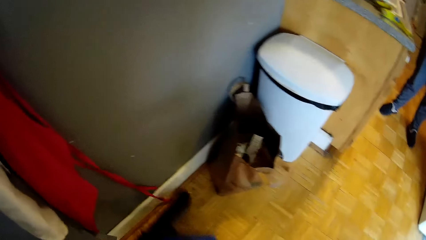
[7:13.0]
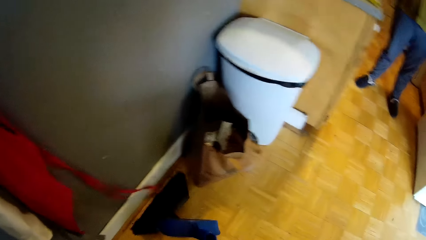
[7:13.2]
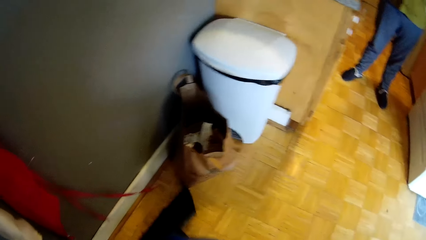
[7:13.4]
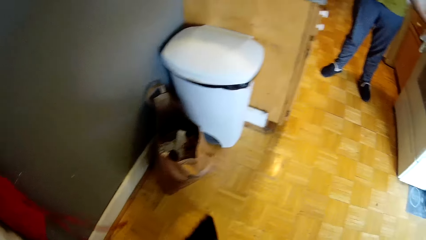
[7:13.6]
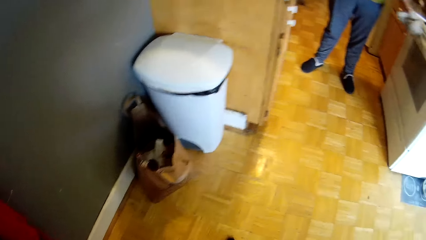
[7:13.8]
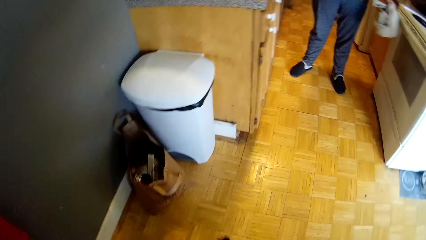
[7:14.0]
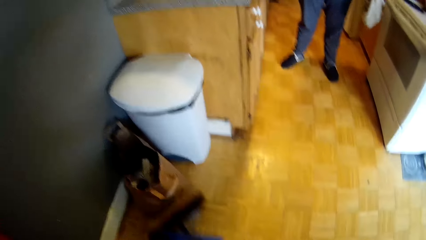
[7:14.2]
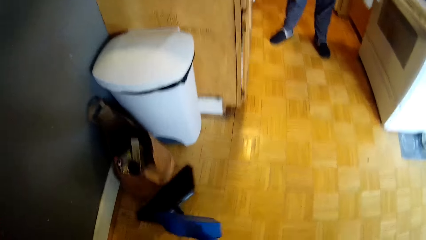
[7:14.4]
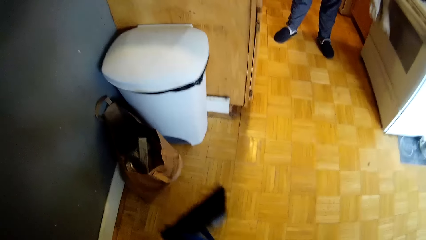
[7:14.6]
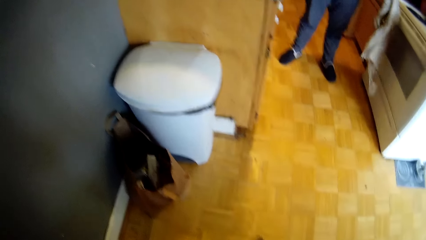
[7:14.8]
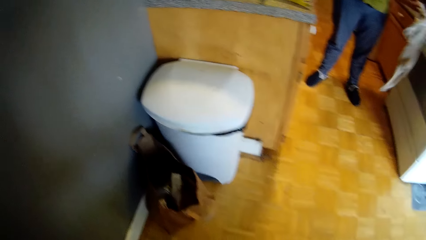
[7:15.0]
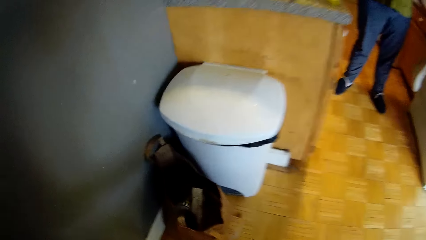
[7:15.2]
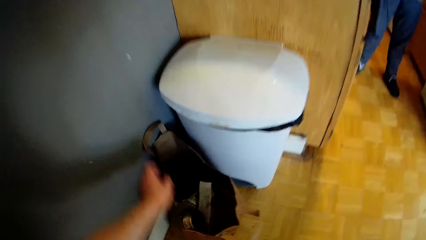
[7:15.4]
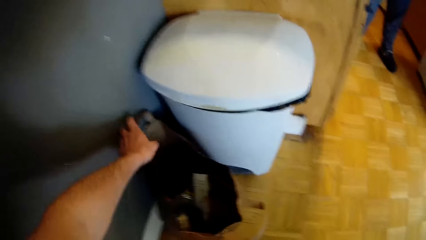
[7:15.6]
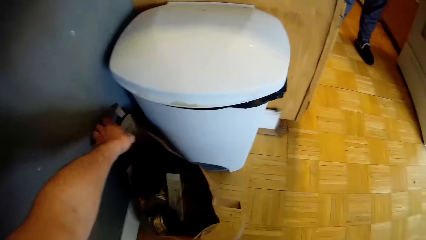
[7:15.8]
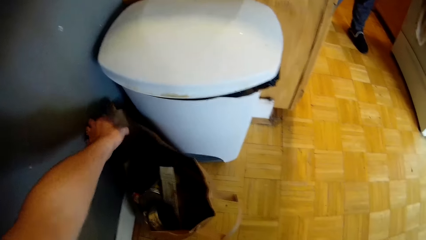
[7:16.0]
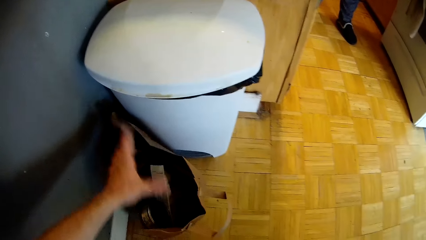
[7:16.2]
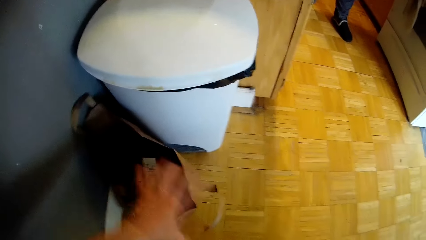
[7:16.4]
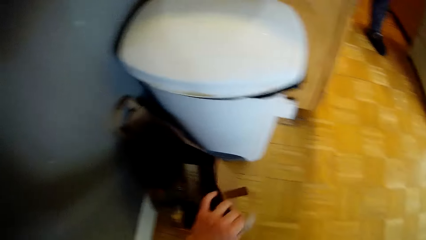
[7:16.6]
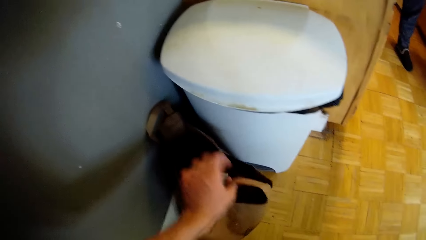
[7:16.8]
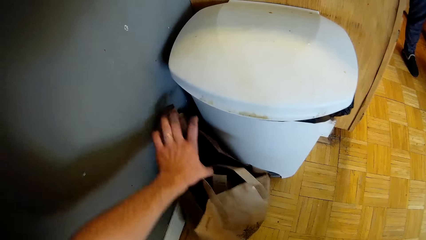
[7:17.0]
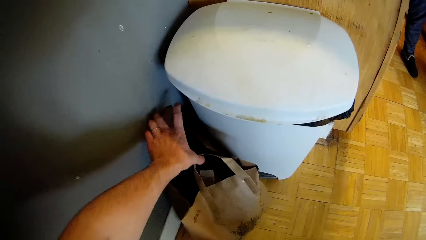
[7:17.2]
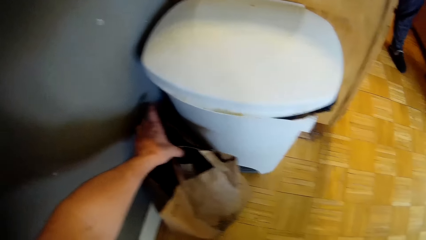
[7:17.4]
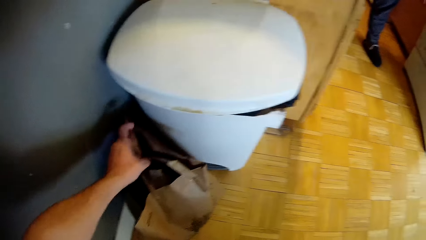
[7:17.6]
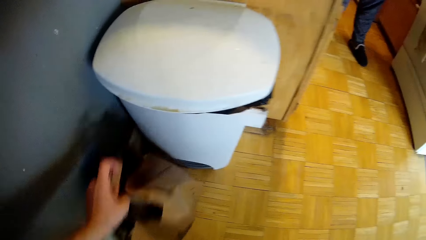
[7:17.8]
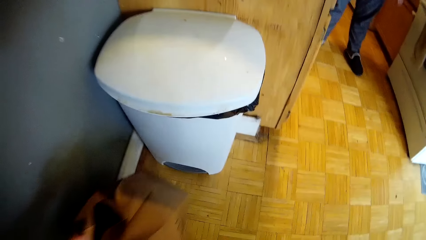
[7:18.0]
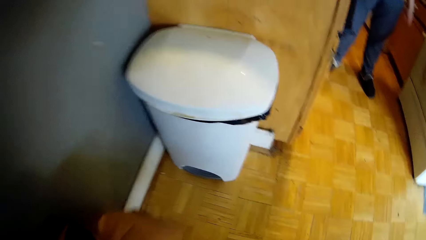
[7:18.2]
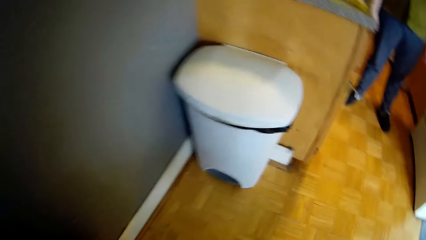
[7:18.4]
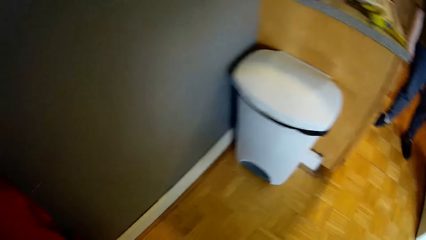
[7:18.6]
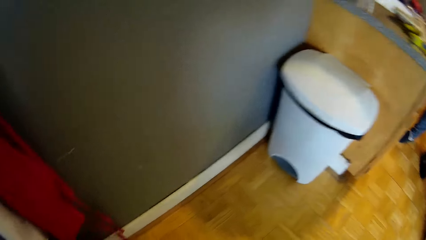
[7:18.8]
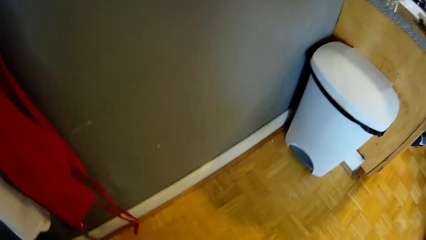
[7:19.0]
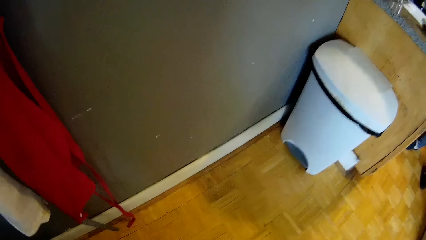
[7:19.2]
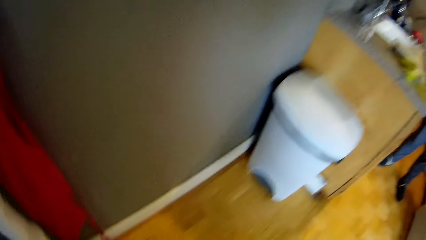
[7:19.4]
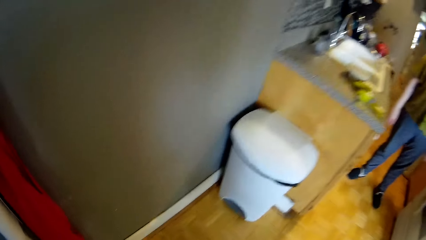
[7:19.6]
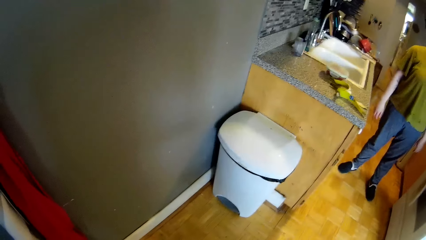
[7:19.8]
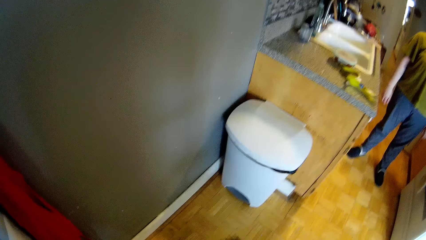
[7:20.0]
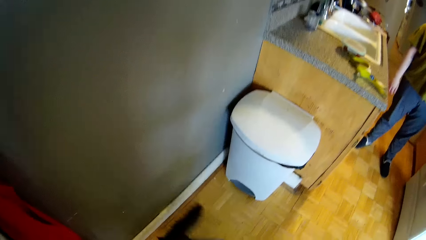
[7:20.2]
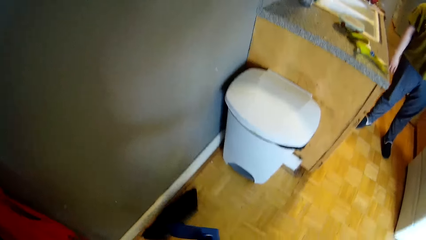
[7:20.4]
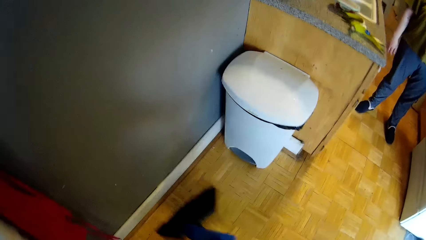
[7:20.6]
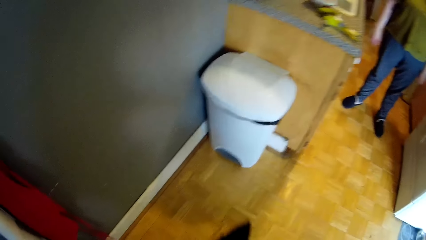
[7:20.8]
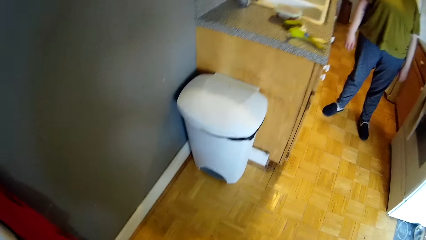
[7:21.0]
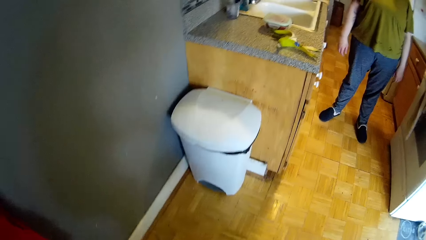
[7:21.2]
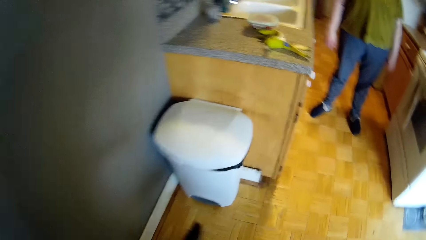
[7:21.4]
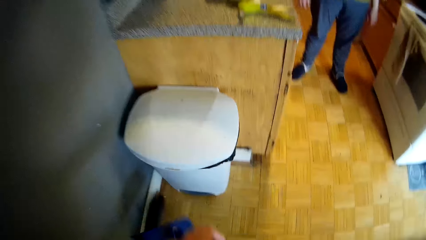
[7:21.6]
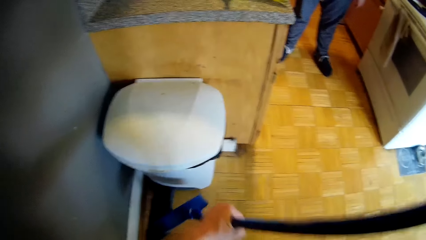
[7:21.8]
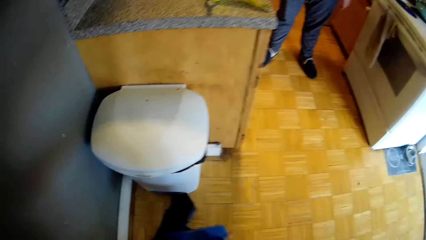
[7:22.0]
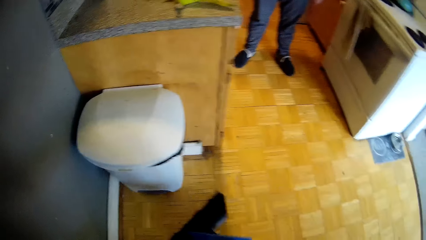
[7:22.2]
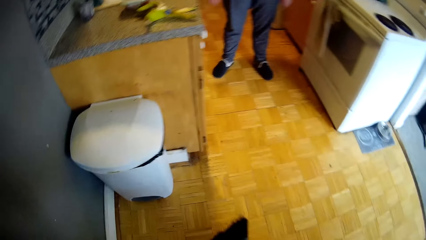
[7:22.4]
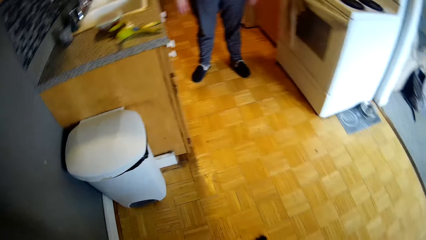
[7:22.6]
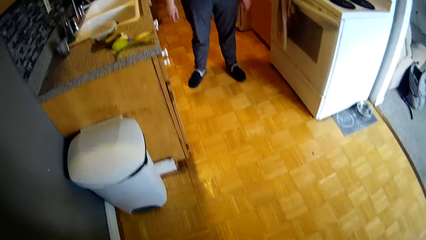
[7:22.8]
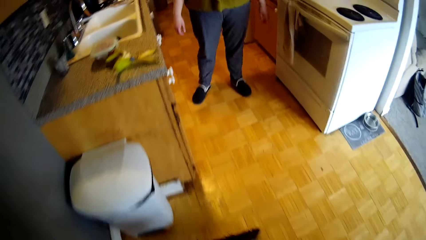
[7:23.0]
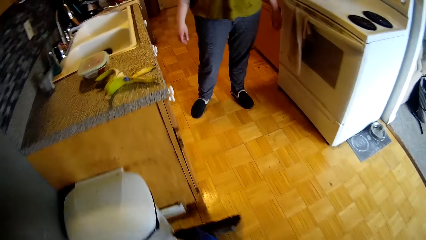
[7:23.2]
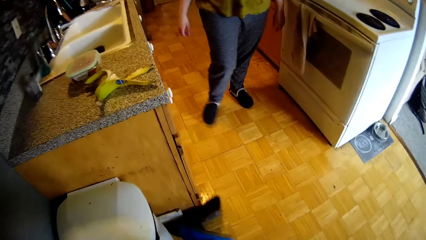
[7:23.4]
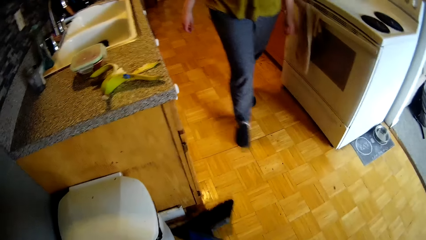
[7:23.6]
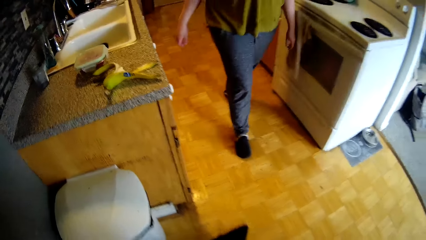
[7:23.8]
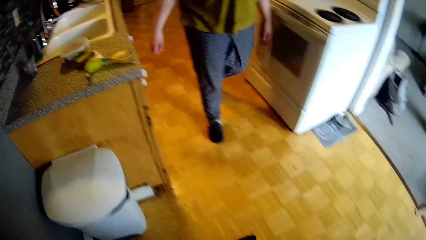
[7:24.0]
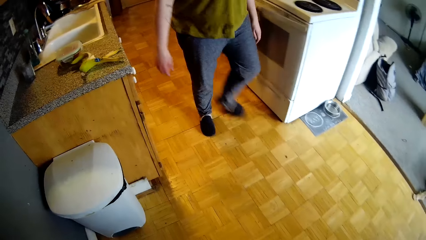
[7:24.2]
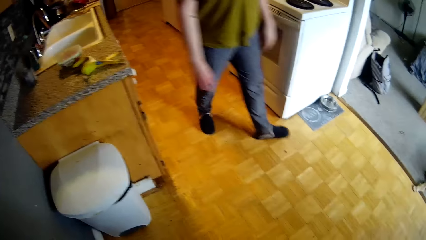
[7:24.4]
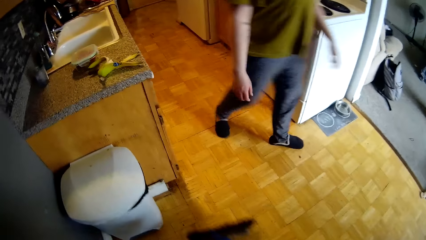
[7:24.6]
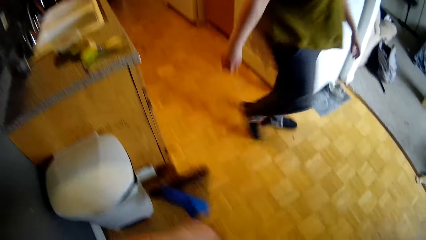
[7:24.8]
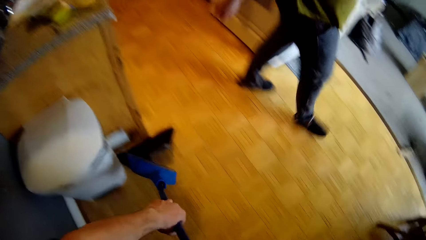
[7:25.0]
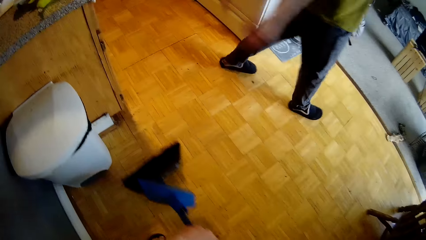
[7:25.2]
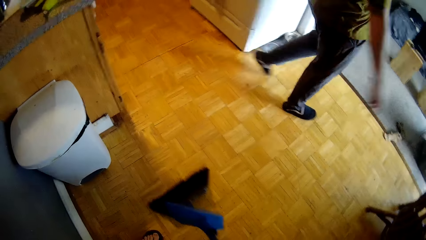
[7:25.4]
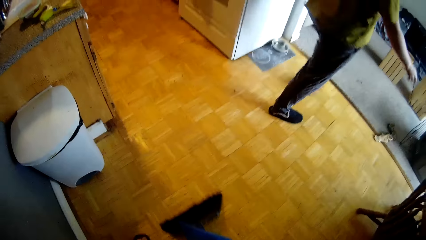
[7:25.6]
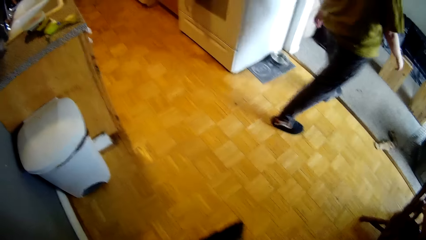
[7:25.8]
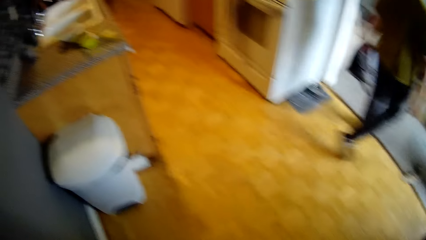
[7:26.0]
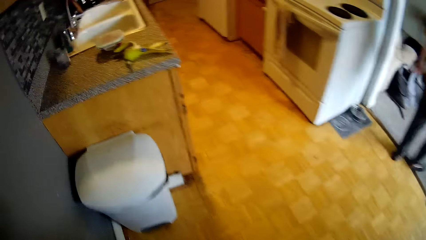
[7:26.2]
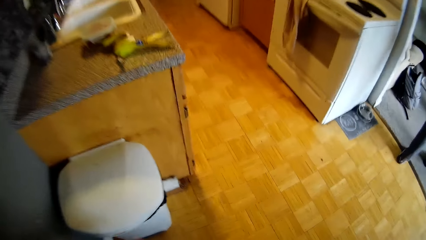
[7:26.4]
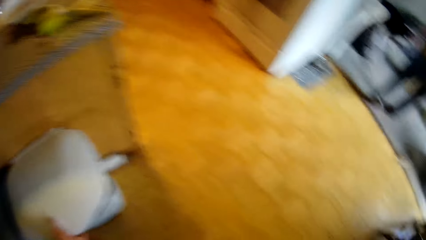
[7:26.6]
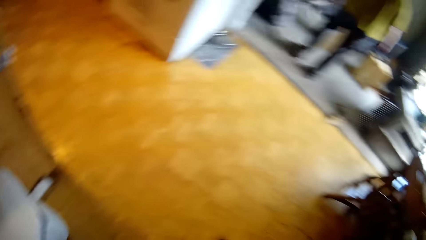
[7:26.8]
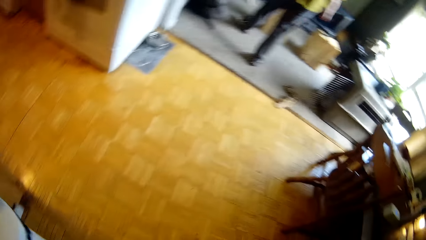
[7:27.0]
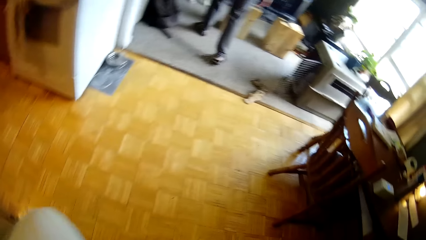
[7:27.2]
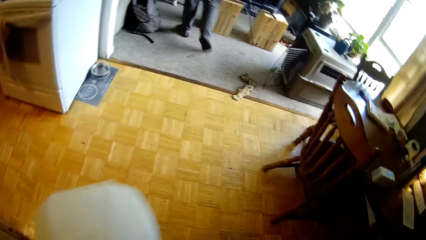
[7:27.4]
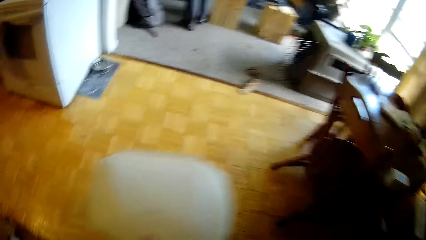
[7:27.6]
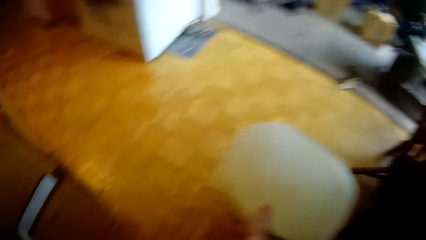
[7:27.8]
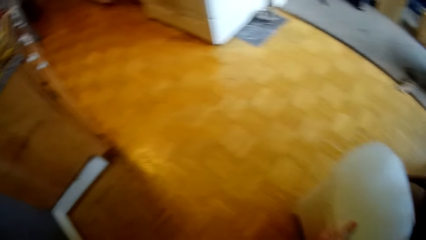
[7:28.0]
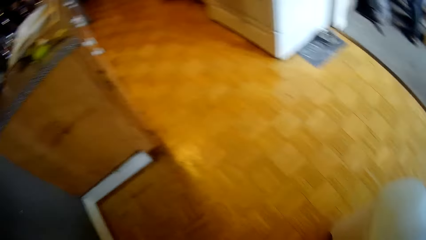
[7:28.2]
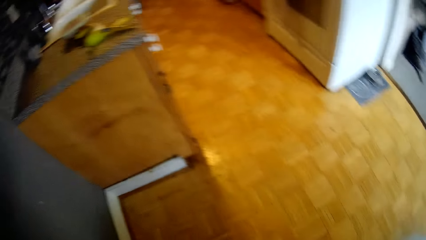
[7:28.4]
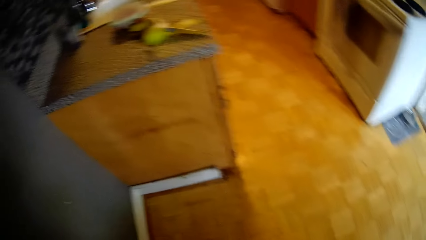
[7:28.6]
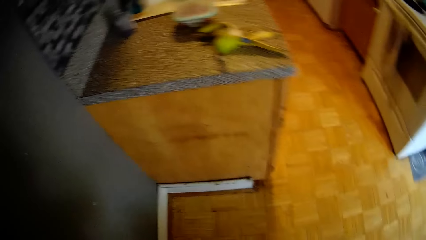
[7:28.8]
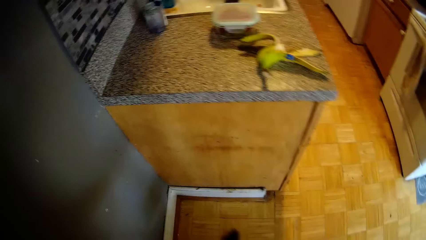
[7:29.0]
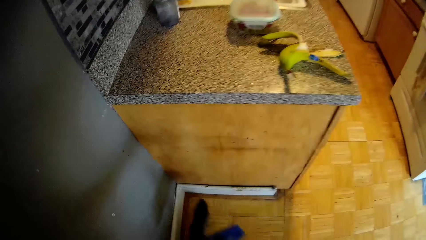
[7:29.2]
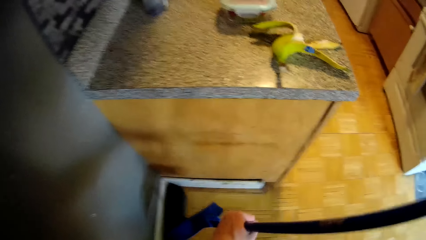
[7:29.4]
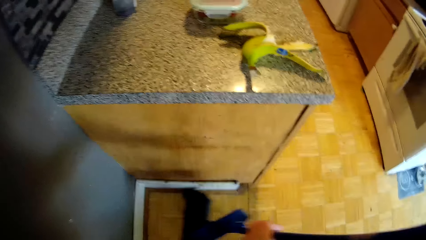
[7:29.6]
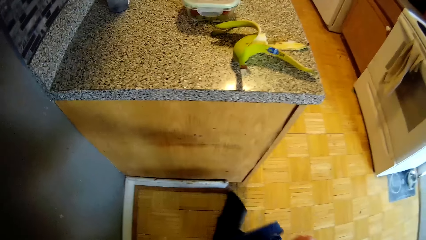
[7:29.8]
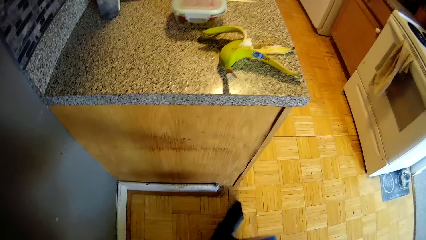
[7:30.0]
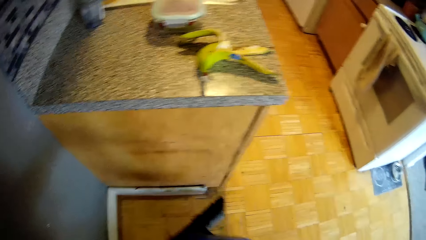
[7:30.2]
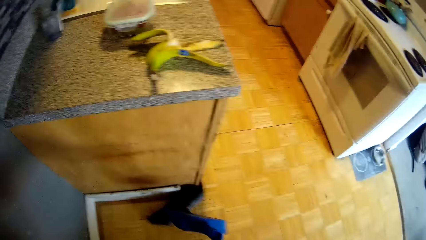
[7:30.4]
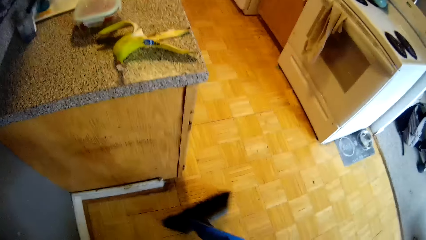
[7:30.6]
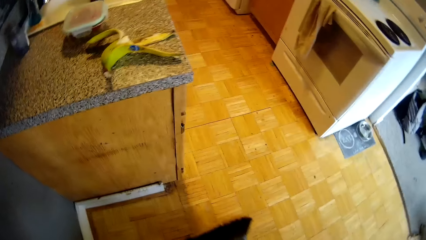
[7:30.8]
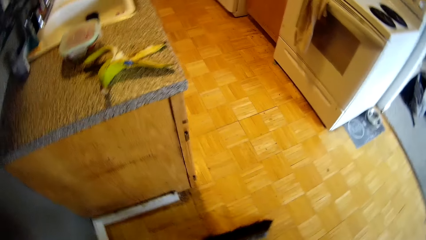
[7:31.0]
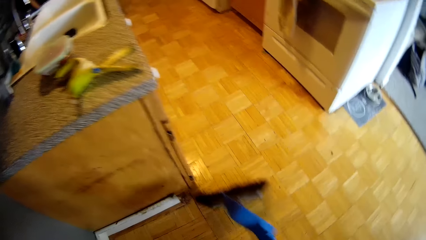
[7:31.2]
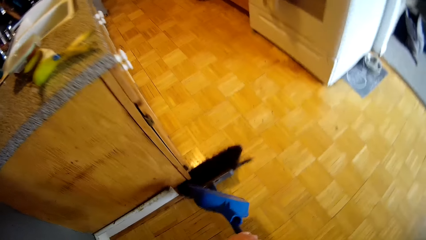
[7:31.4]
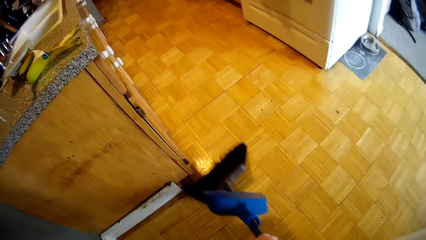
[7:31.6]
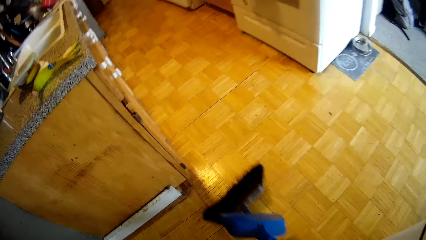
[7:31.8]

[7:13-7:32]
The camera wearer sweeps the floor of the apartment with the broom in both hands. He picks up a paper bag on the floor near the trash bin with his left hand. He moves the bag. He sweeps the floor of the apartment with the broom in both hands. A woman walks by. The camera wearer moves the trash bin with his left hand. He sweeps the floor of the apartment with the broom in both hands.
